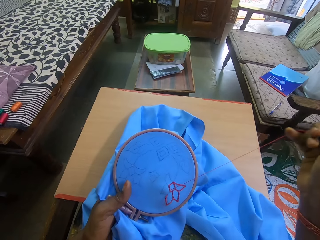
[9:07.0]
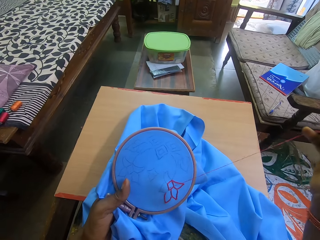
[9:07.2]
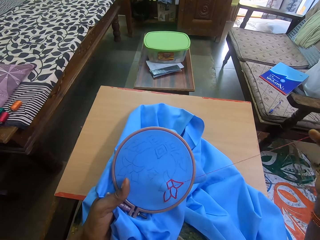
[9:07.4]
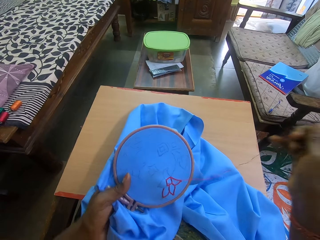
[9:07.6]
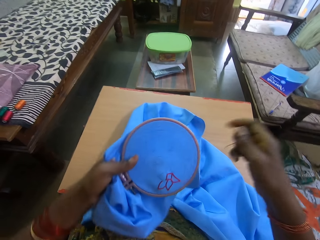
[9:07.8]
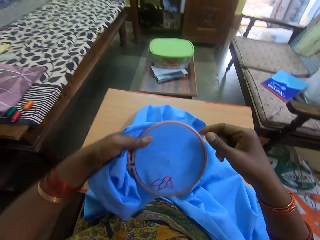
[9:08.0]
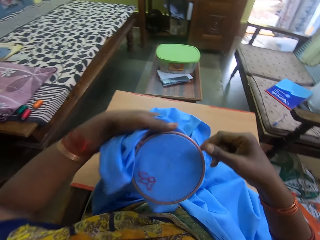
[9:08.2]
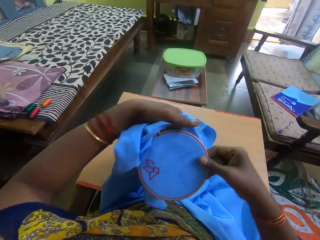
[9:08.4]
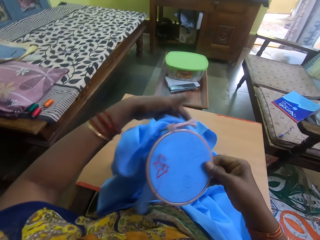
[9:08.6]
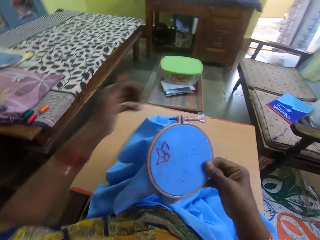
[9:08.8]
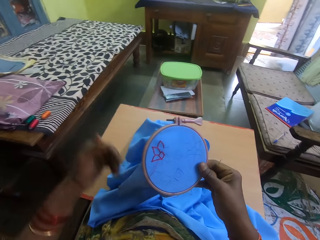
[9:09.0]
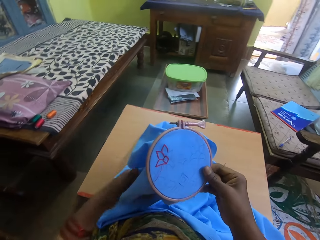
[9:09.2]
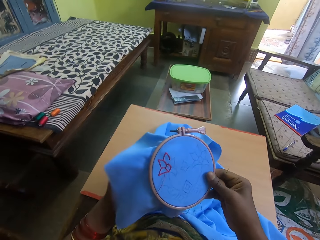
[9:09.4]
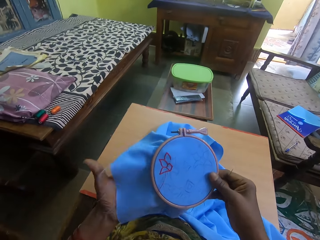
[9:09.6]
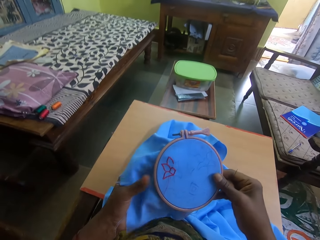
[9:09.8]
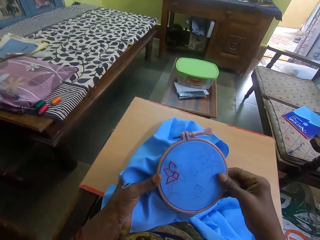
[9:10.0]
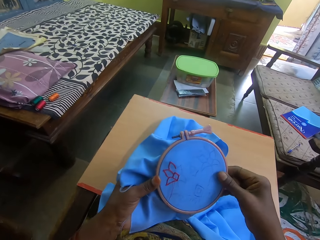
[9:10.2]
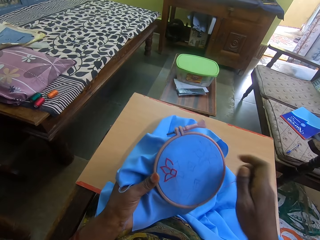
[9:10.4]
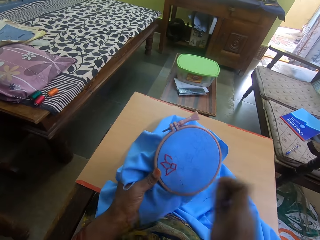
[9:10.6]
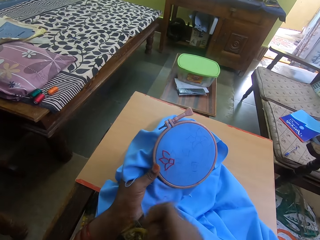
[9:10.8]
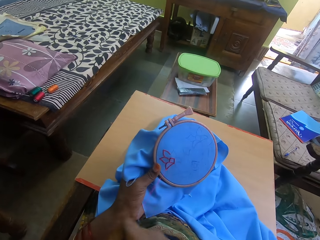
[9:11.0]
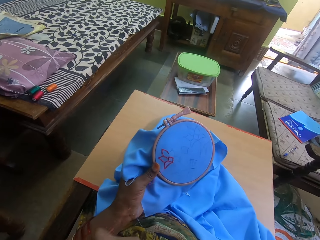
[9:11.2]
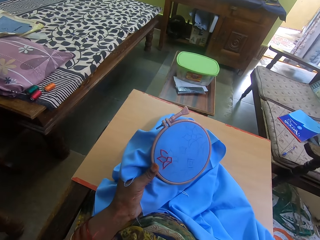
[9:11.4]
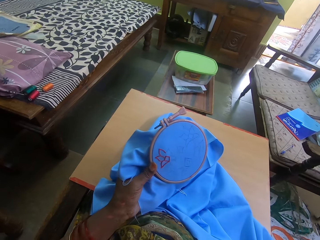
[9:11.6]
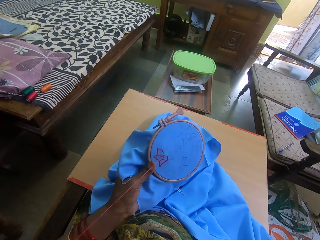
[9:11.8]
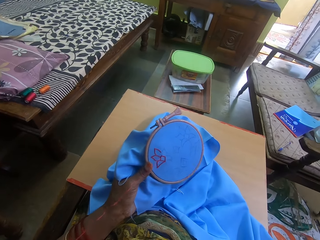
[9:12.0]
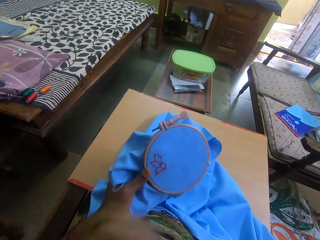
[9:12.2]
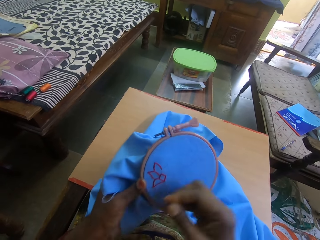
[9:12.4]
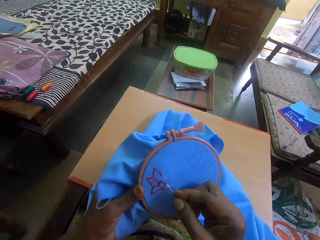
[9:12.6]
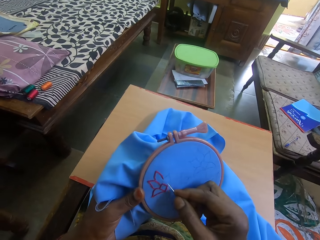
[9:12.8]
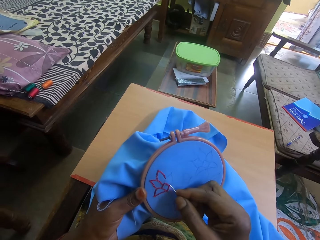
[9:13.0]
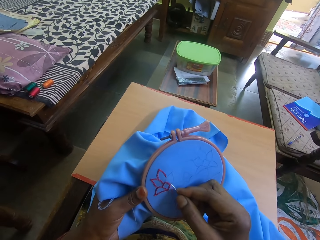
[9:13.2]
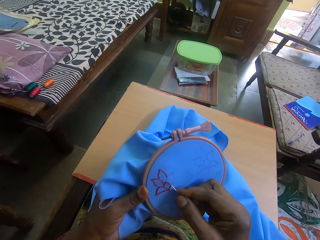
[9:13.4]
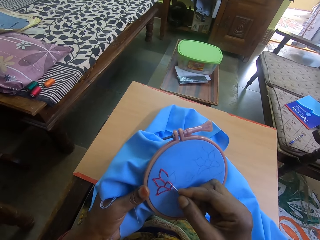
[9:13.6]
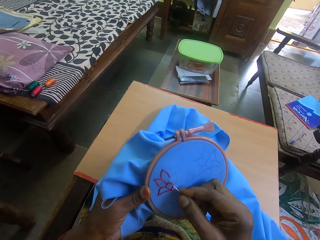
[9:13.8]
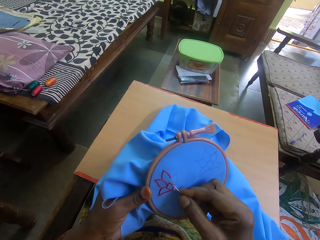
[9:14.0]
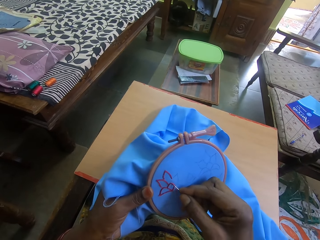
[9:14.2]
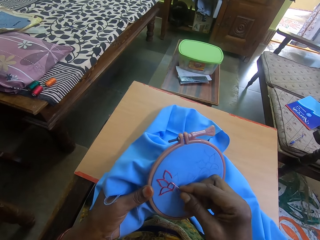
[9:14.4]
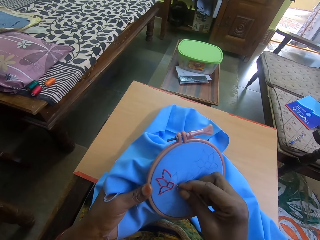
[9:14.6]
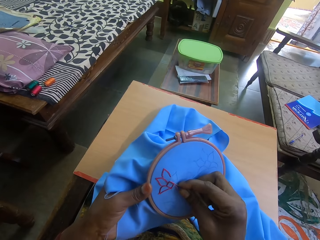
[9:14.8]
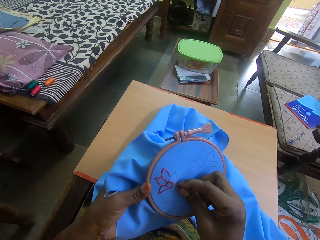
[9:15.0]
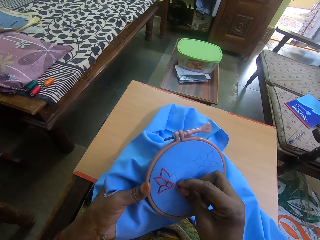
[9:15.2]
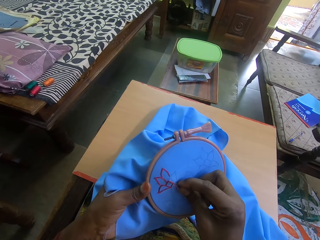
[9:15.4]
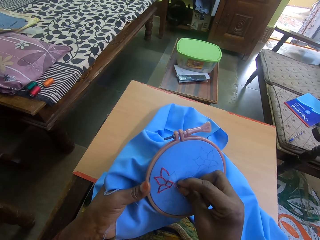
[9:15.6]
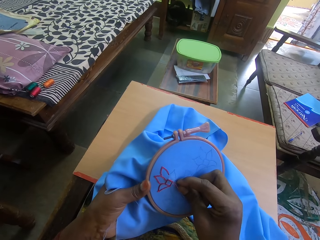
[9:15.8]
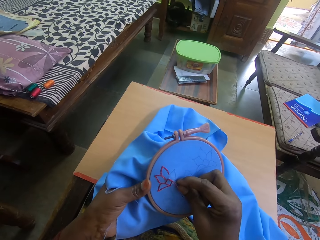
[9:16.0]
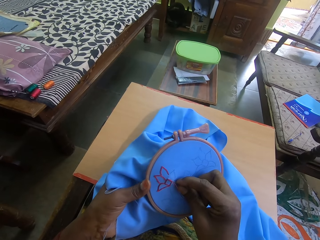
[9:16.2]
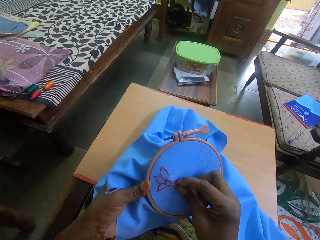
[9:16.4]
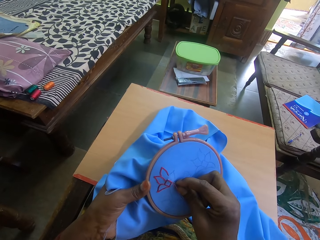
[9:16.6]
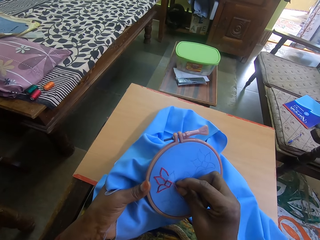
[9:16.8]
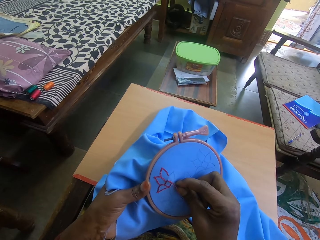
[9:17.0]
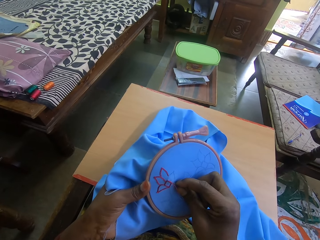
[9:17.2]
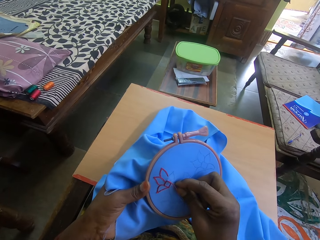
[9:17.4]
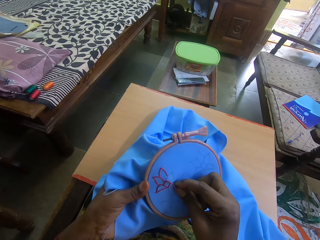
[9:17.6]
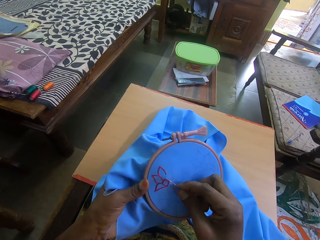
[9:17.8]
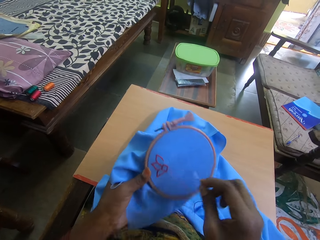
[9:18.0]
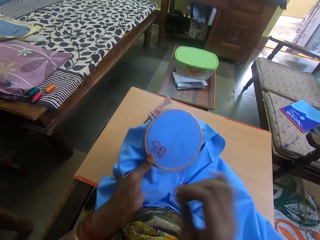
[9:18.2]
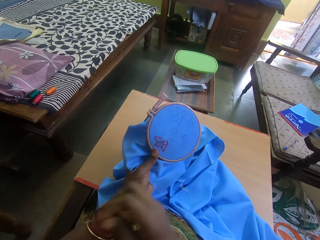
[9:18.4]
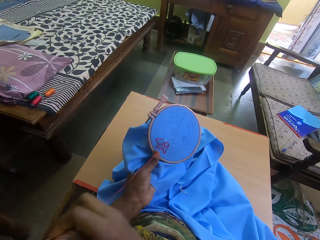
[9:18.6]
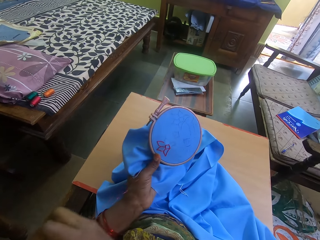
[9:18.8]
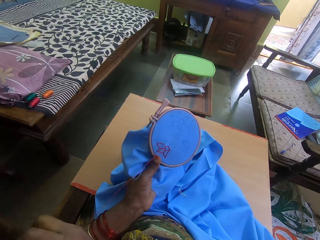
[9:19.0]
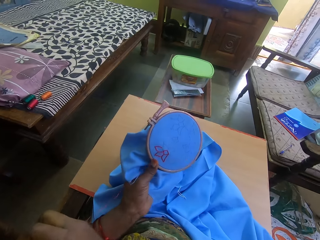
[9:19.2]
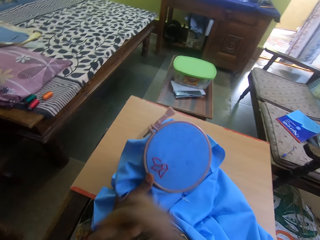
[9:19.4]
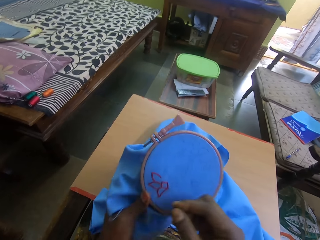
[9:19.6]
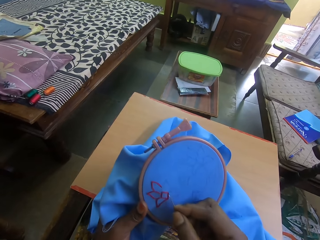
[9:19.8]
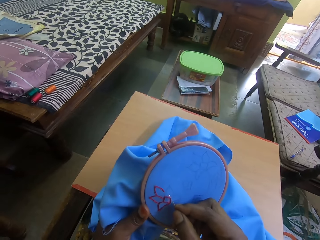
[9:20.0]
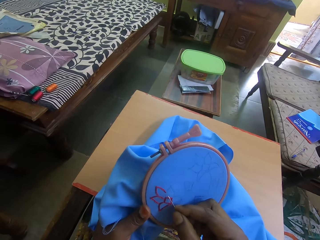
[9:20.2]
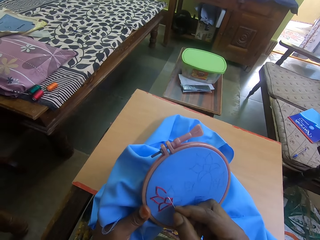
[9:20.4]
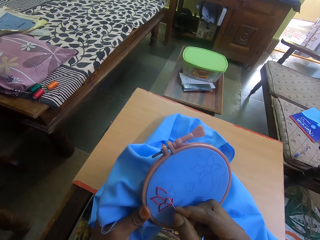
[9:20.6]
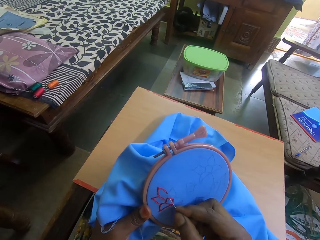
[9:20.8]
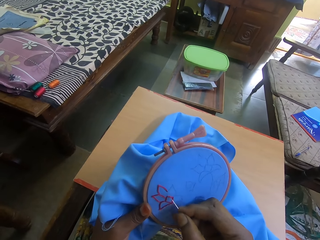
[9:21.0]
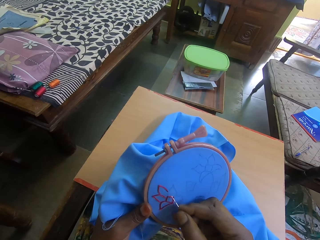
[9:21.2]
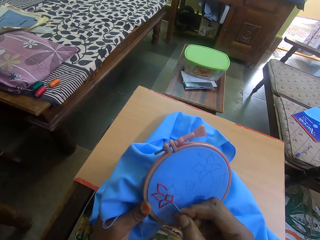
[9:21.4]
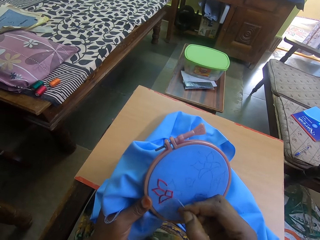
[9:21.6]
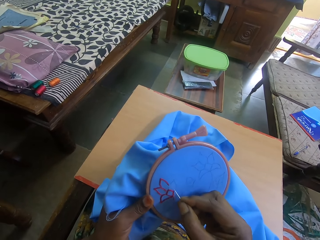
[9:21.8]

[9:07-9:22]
The camera wearer adjusts the fabric material. They embroider the fabric material. They pull the thread.

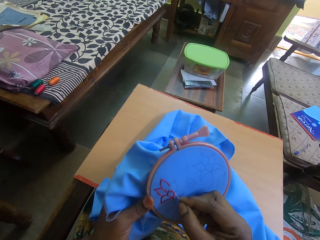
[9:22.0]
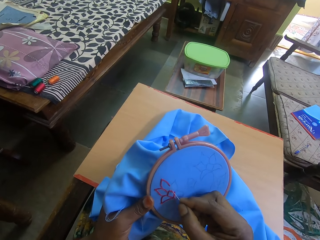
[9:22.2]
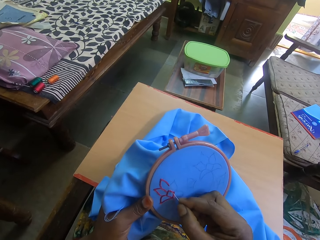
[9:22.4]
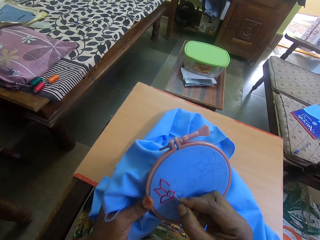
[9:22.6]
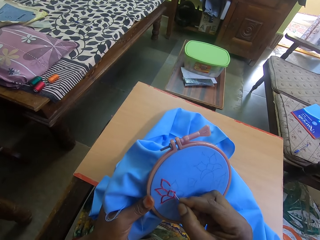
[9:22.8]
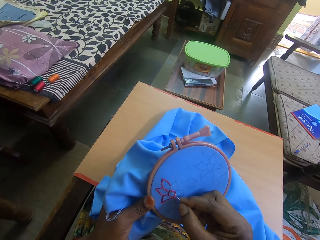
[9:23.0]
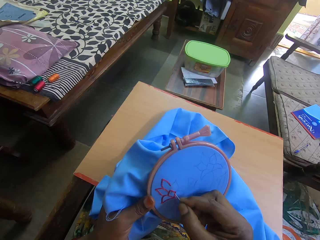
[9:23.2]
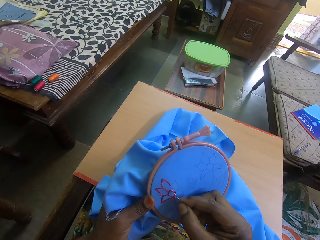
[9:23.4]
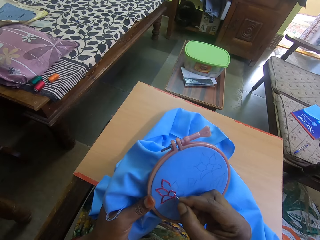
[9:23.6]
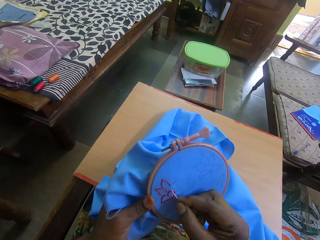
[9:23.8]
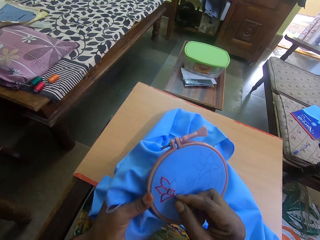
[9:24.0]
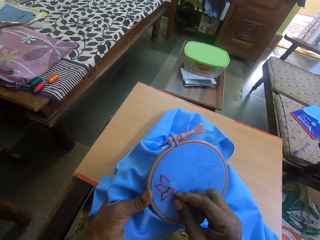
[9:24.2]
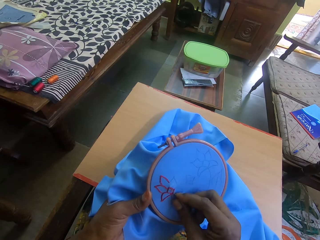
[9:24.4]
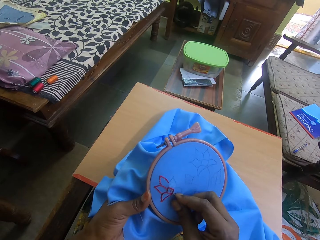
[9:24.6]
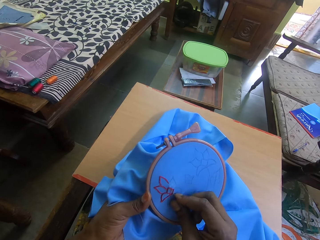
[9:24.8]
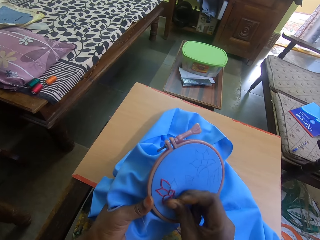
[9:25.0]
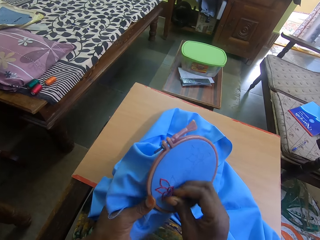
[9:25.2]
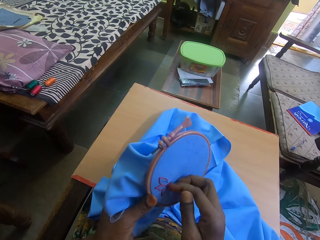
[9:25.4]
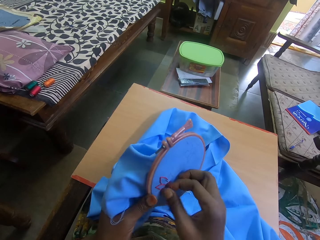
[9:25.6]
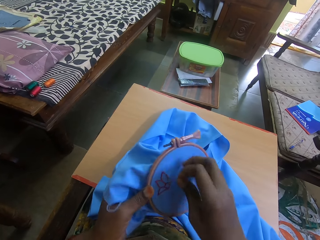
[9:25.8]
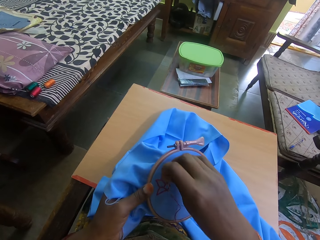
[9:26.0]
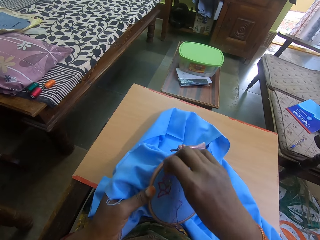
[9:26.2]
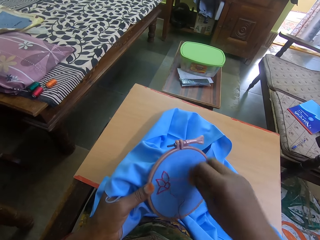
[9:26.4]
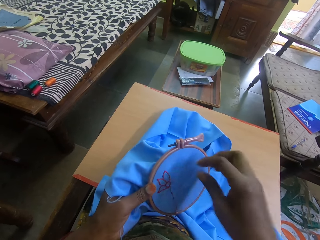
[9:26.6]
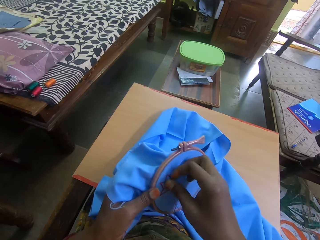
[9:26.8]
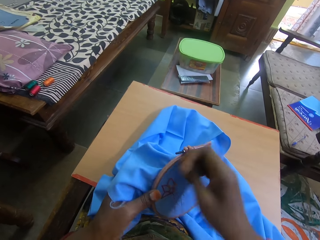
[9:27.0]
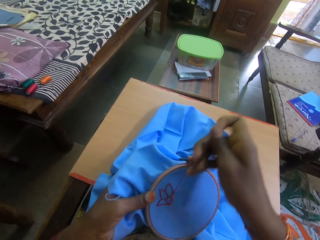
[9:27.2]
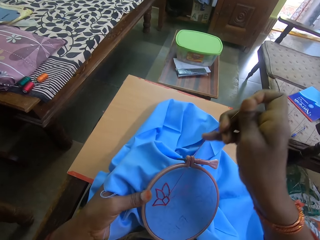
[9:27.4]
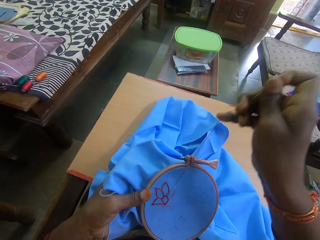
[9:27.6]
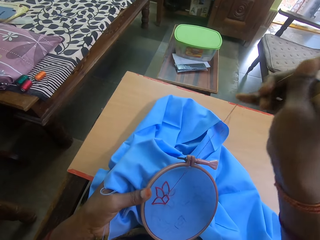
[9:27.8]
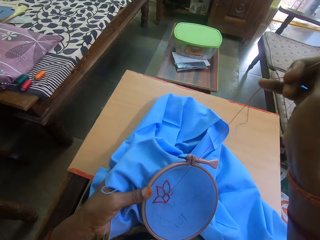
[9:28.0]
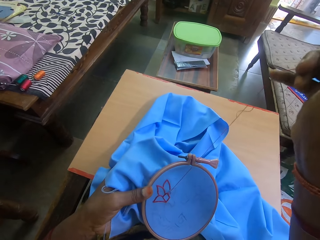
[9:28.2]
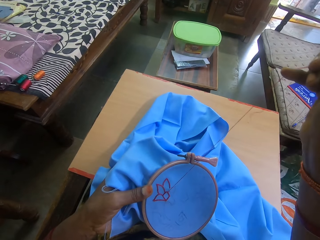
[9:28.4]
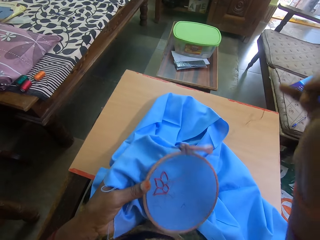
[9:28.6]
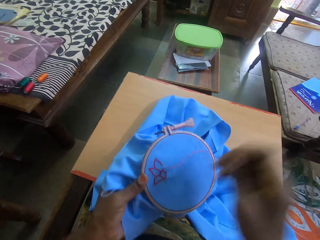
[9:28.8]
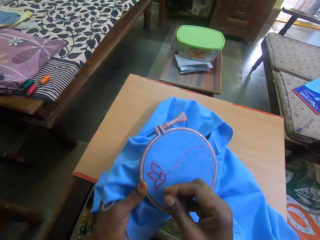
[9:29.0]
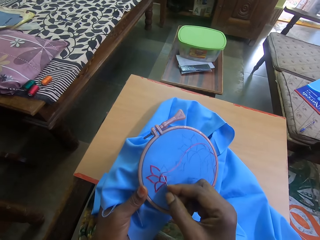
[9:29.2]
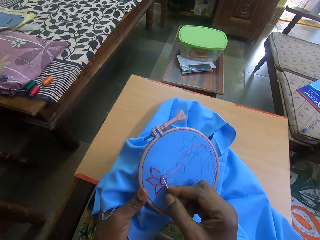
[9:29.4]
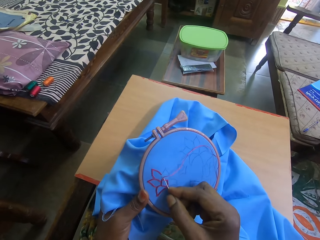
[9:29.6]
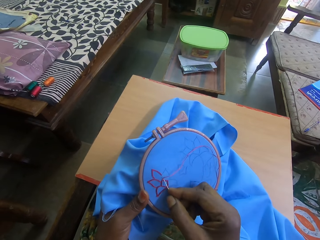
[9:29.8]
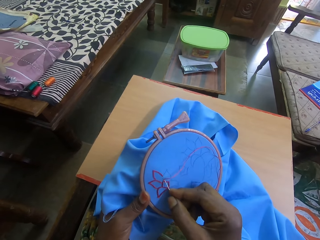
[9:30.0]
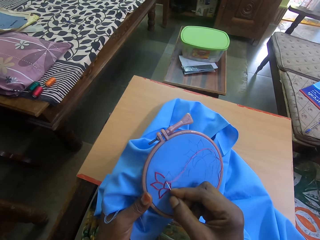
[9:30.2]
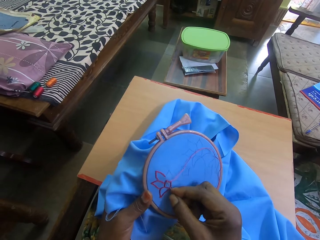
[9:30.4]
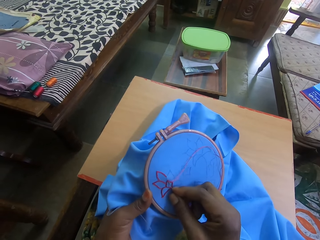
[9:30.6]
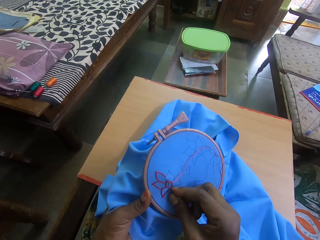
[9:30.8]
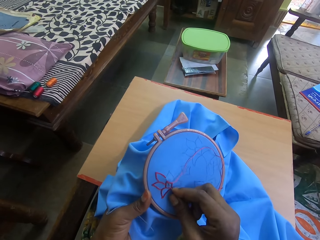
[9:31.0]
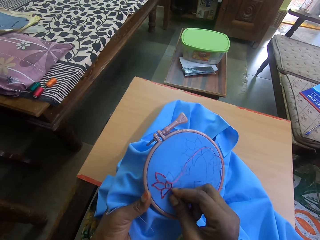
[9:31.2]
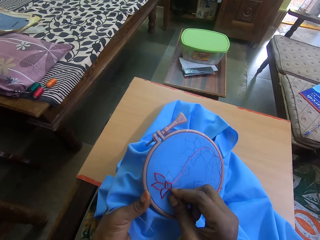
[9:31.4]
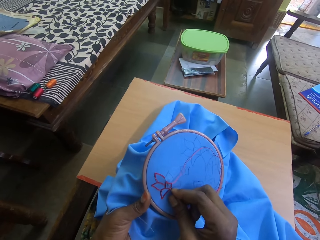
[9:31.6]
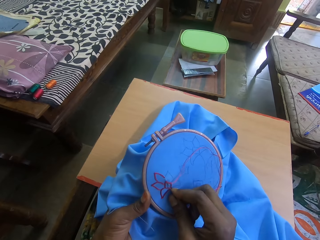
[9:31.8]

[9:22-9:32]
The camera wearer stitches the cloth. They adjust the thread. They pull the thread. They stitch the cloth.
